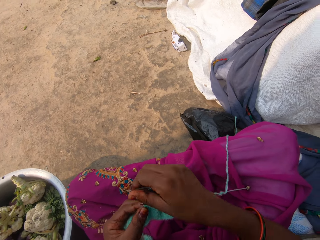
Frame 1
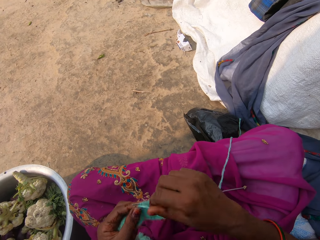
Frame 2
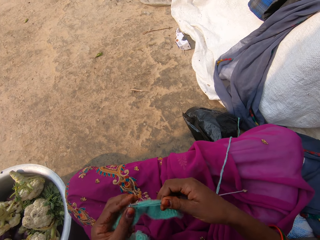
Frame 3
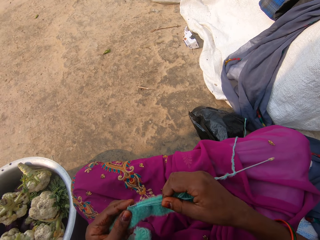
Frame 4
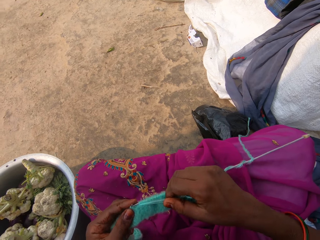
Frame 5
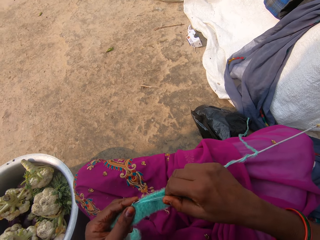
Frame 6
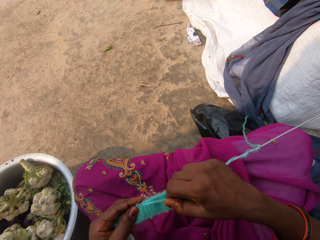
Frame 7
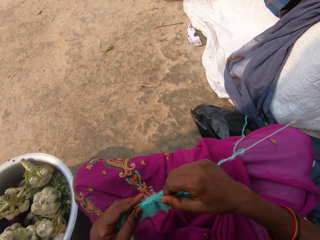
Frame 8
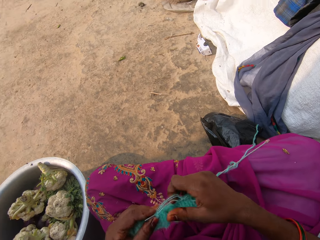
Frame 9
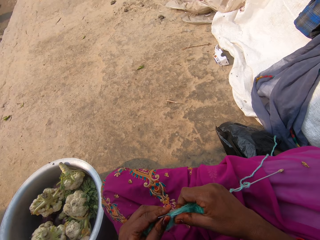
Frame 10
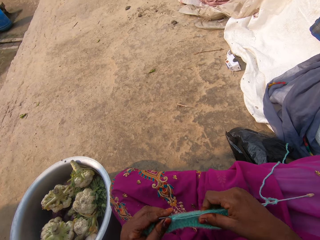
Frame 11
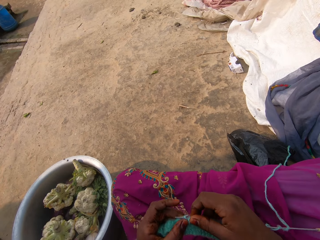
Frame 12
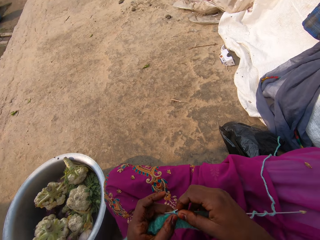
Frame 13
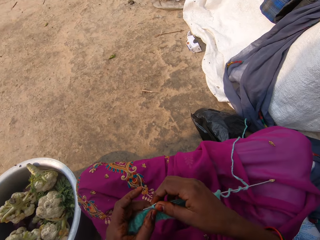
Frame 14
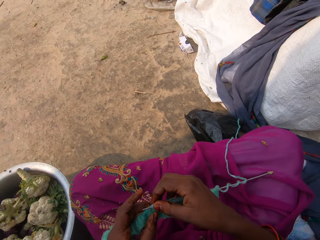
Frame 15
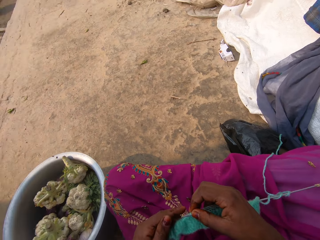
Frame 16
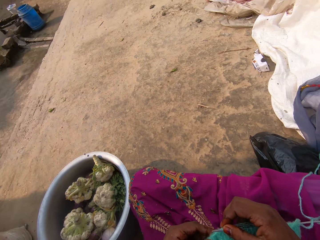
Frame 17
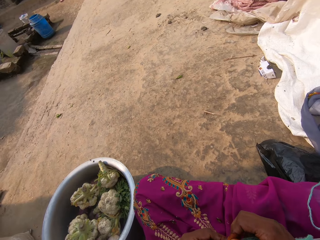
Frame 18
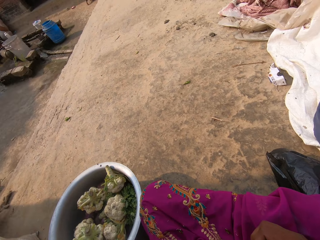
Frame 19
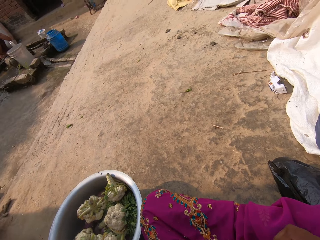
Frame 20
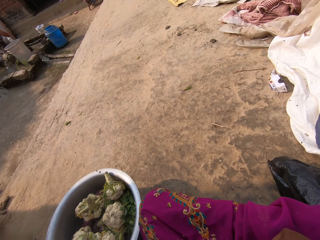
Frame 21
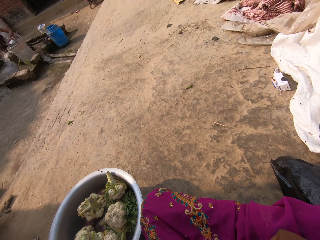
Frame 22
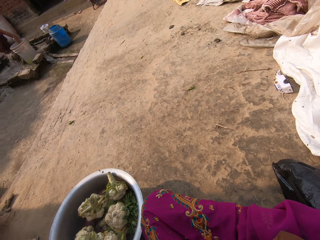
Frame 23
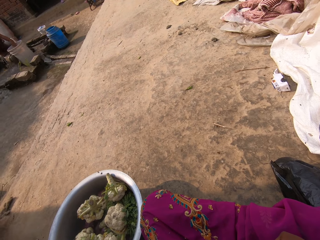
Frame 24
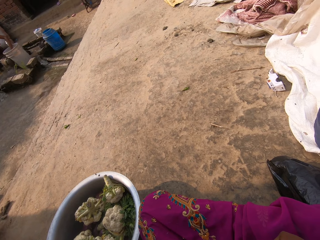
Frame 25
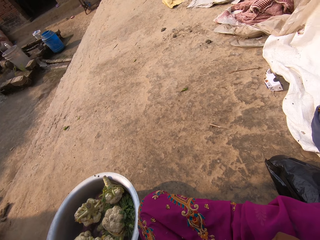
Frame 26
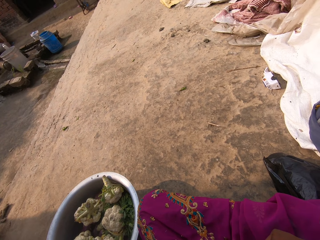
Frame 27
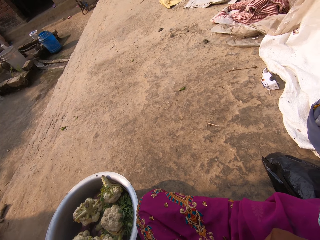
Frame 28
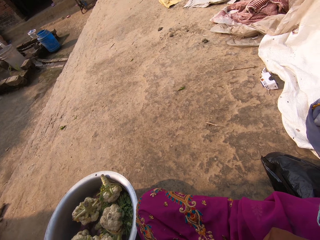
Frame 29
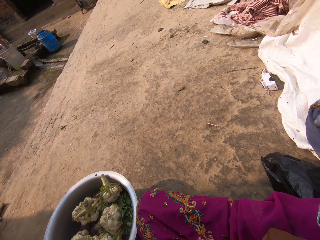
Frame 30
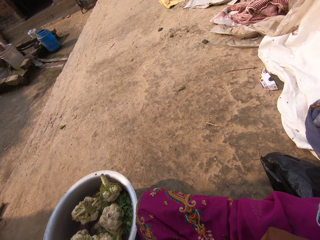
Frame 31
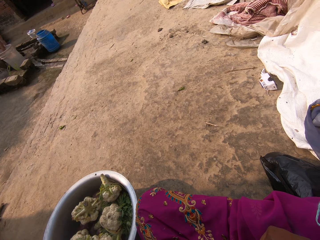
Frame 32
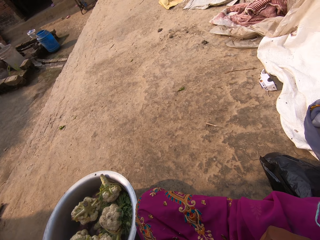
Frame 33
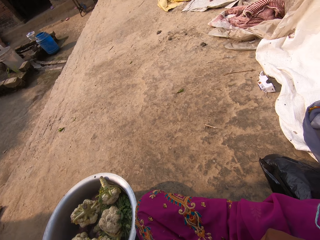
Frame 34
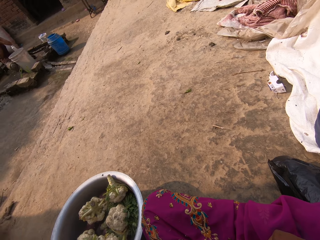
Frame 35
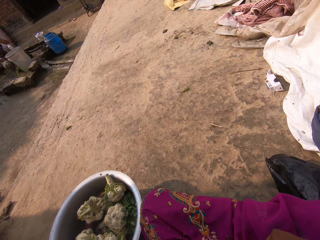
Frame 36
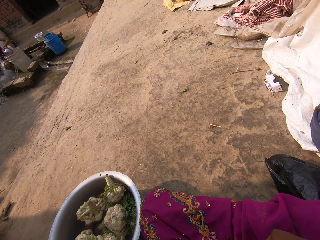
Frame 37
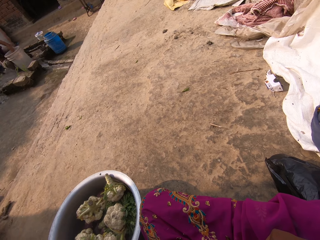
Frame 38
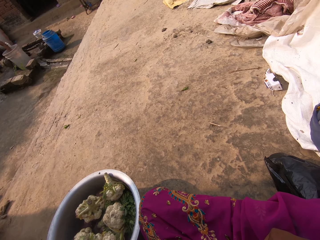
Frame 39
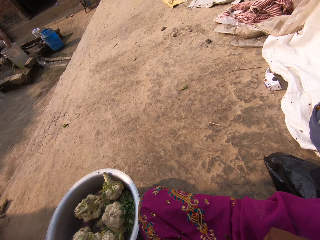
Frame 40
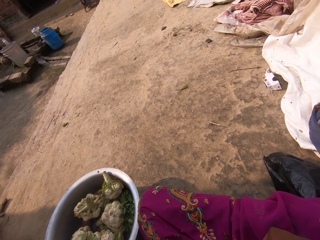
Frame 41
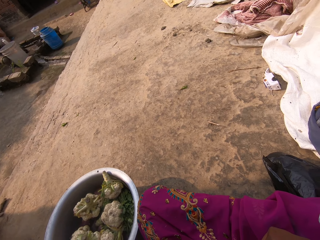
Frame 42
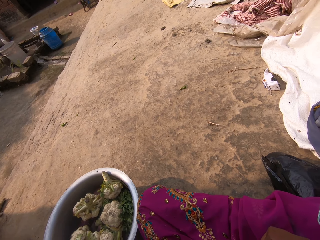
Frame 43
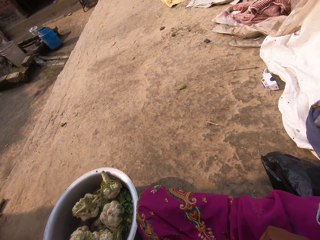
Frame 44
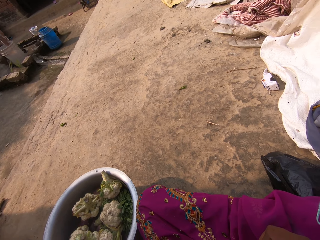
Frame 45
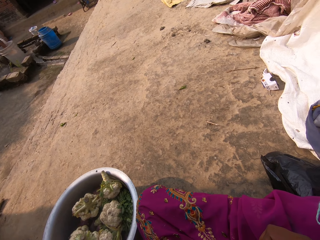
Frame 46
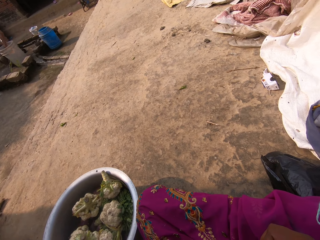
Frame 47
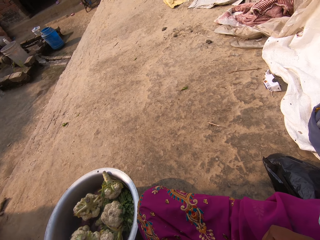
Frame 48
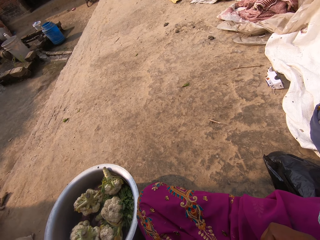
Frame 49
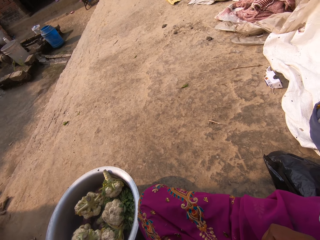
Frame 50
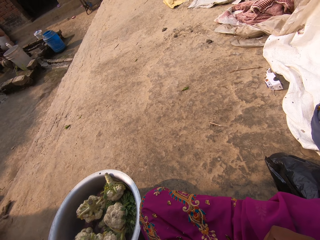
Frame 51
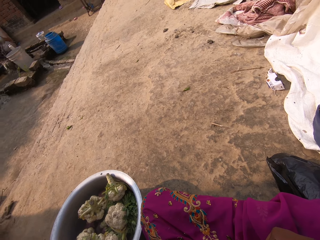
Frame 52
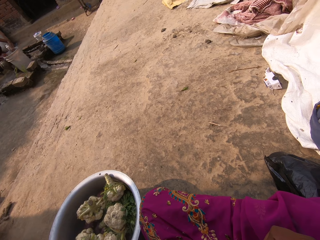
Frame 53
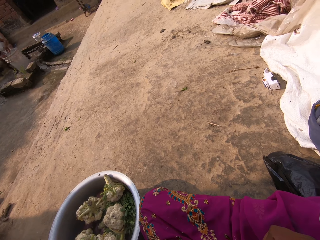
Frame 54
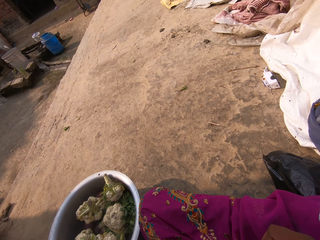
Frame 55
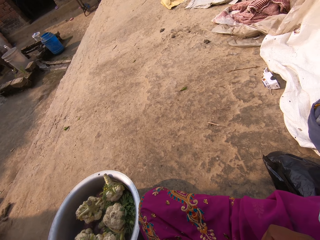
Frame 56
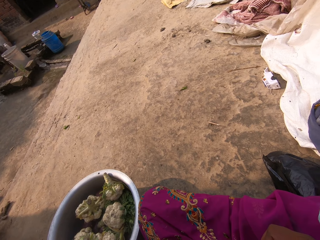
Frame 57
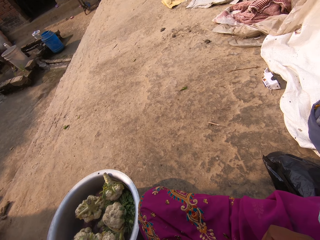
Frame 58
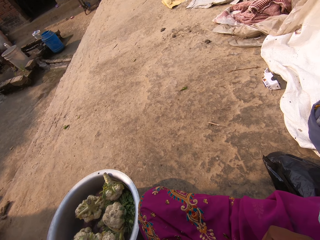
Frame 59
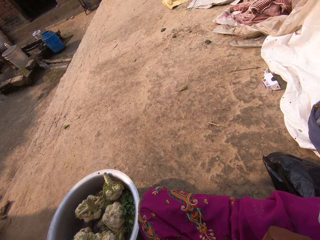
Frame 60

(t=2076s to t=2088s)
A child washes the face with water from the bucket. The camera wearer interacts with the child. They stare at the child.

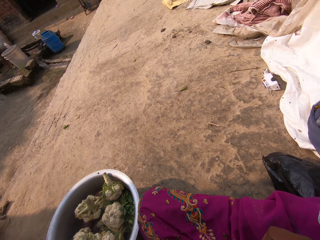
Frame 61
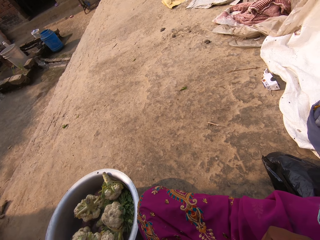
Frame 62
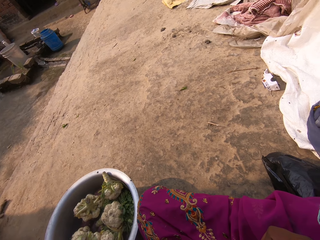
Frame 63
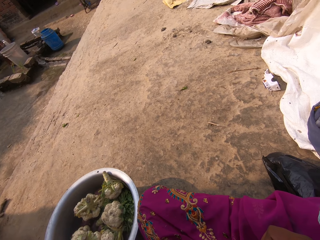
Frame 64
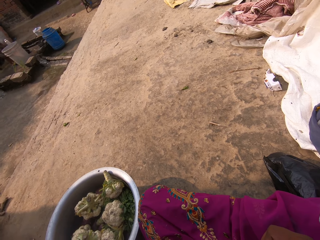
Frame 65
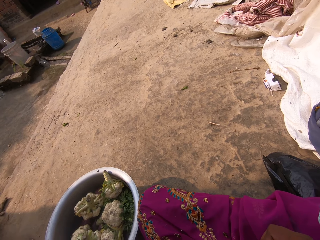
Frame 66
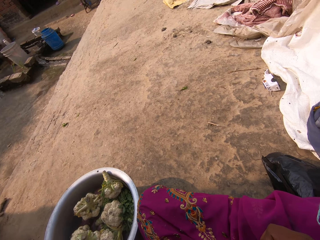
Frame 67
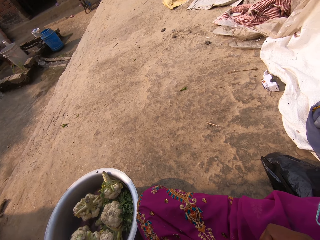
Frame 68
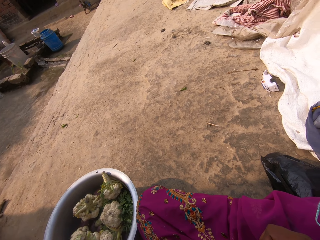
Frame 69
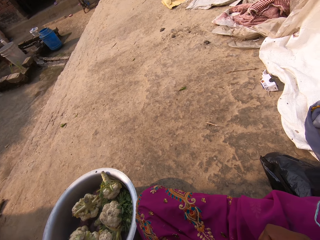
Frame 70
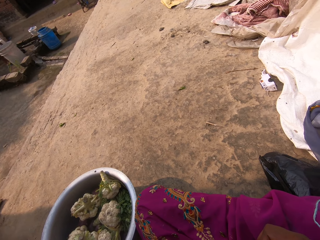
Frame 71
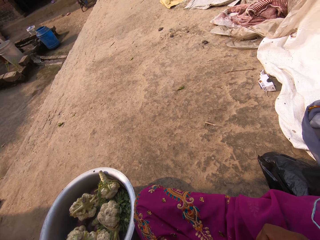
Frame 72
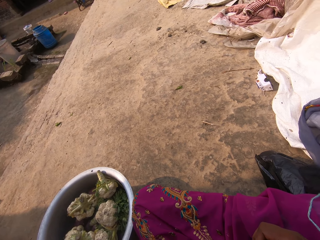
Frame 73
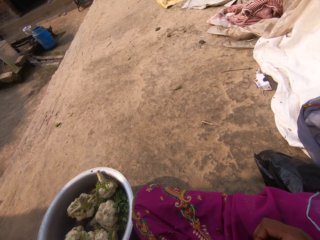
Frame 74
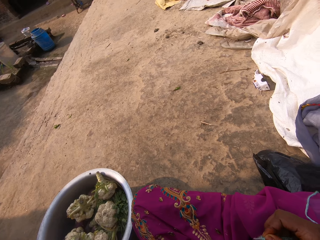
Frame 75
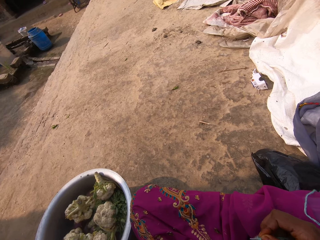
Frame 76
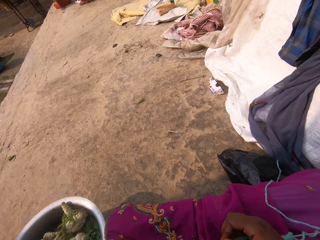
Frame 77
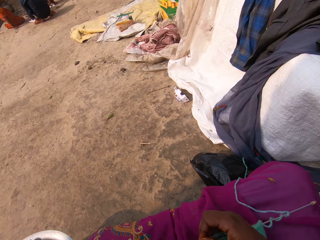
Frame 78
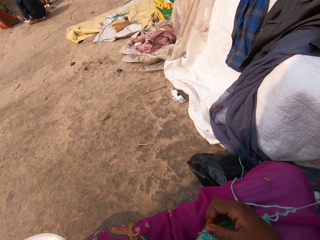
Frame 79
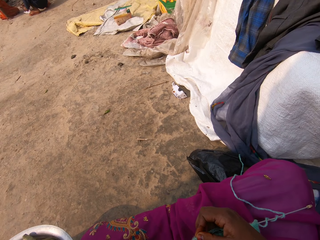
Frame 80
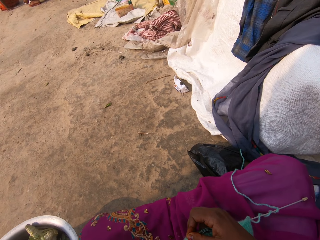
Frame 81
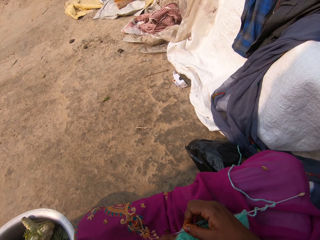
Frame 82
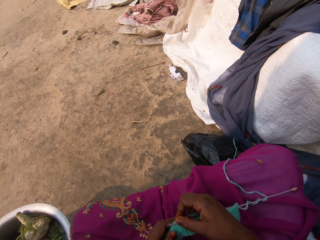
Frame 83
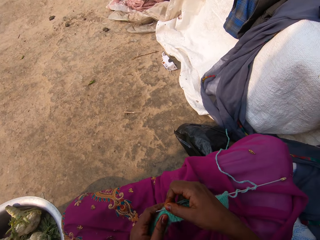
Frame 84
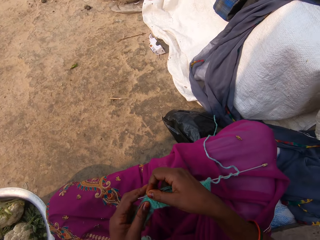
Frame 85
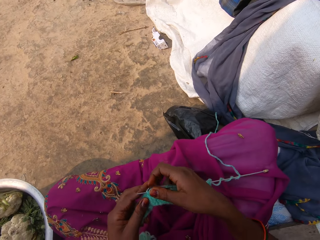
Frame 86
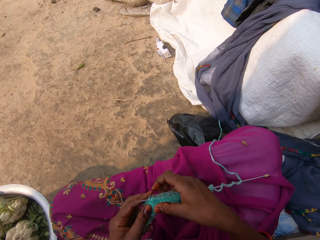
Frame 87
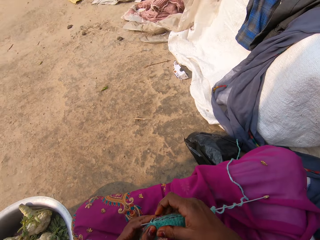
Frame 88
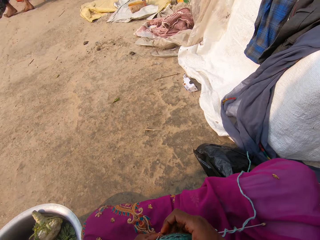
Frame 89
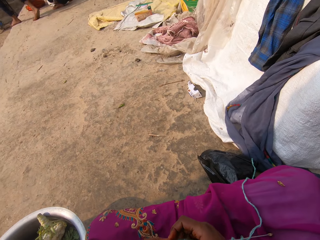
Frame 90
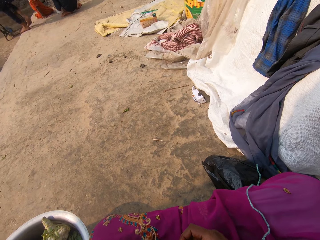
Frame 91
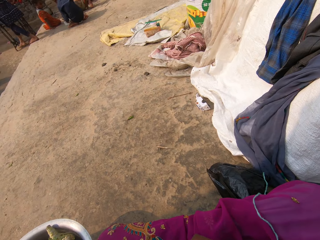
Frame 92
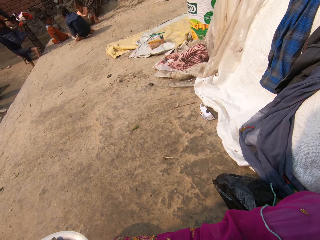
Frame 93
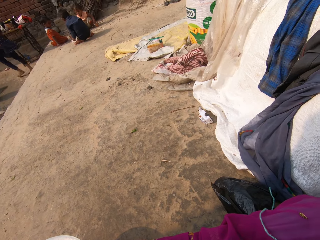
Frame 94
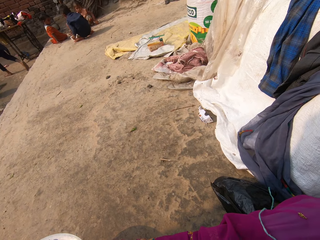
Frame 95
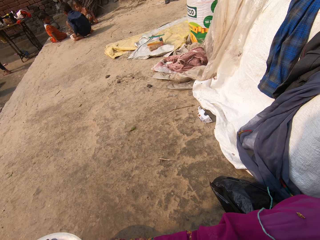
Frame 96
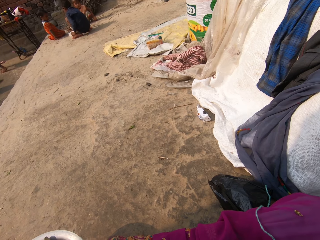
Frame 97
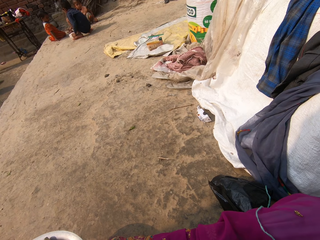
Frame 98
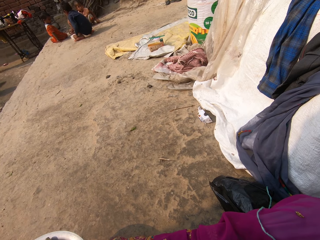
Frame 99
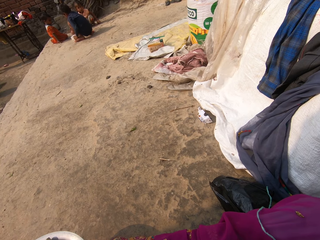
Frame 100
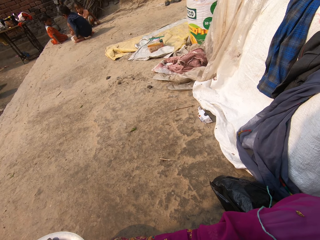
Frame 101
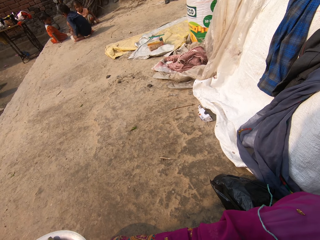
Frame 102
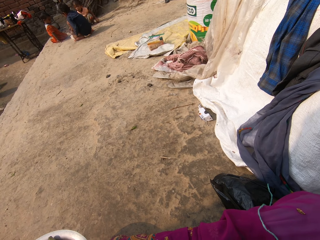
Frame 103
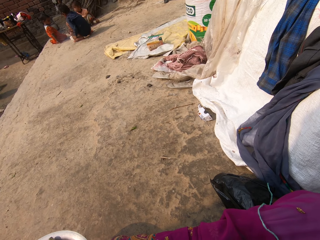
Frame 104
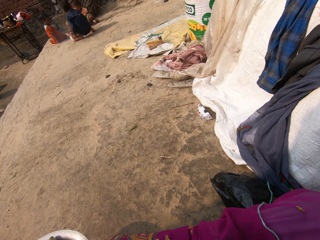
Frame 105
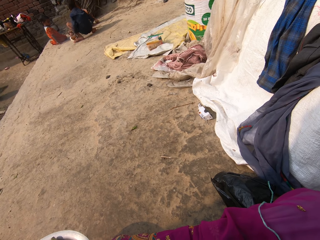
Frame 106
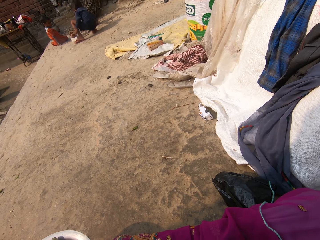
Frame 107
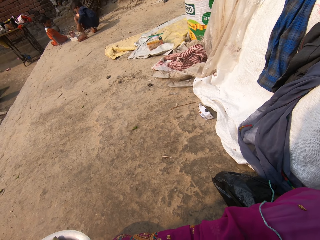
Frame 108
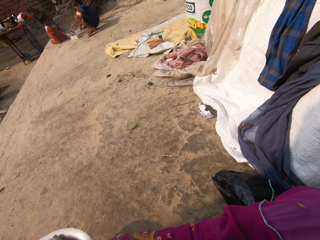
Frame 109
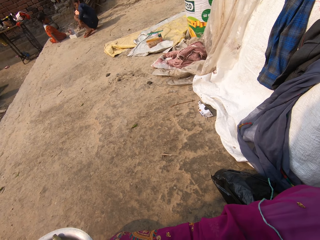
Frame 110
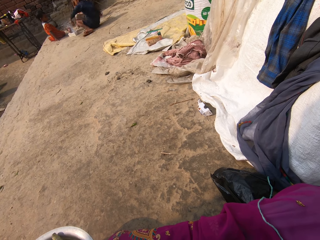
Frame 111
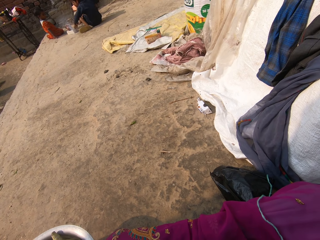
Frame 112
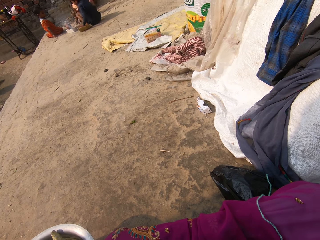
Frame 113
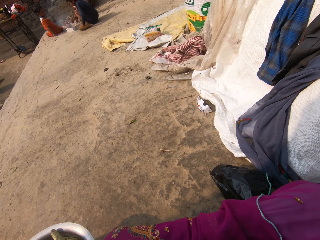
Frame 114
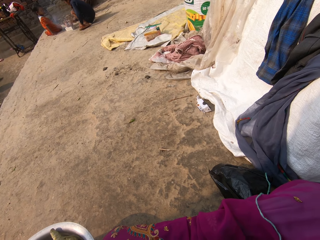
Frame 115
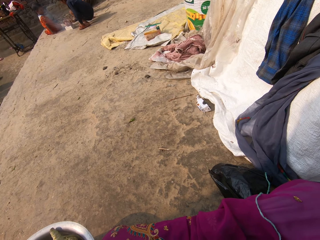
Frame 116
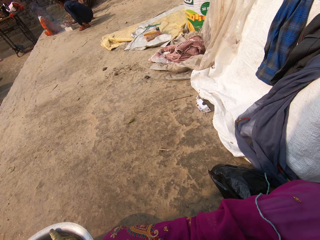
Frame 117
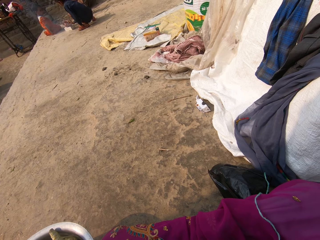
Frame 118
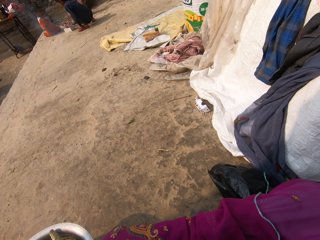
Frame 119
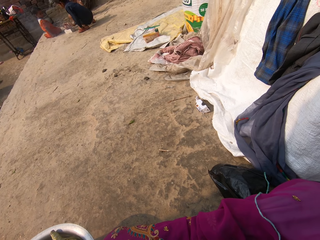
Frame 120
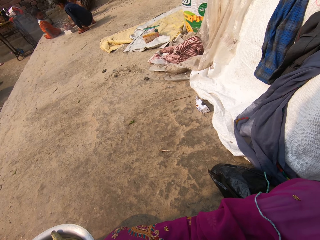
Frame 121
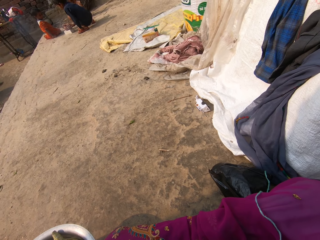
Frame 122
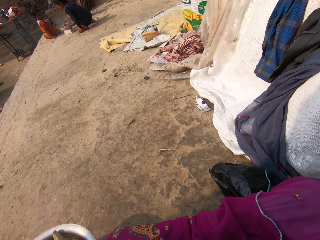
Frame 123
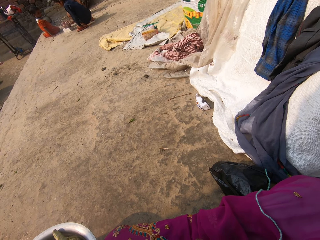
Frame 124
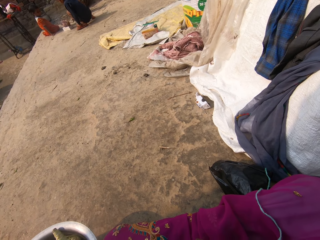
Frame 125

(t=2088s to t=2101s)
The camera wearer moves the fabric on the hand. They hold the fabric. A person runs towards the house. Another person takes the wood and moves on the ground.
